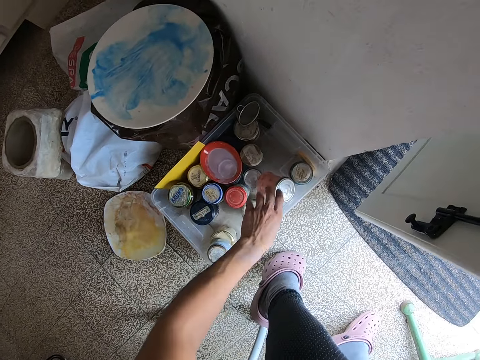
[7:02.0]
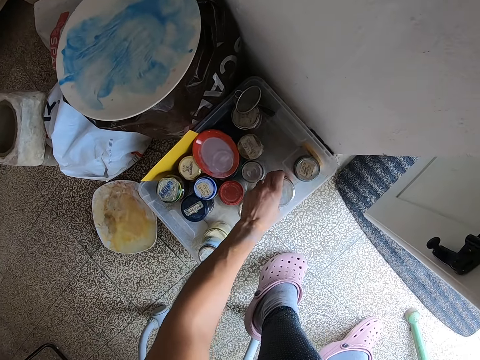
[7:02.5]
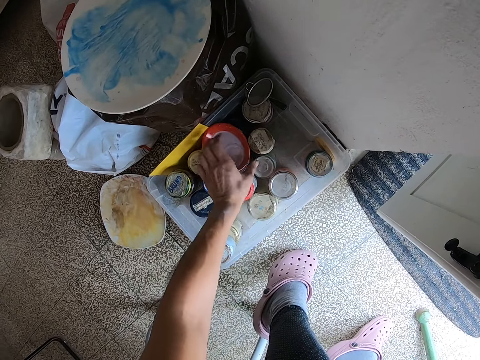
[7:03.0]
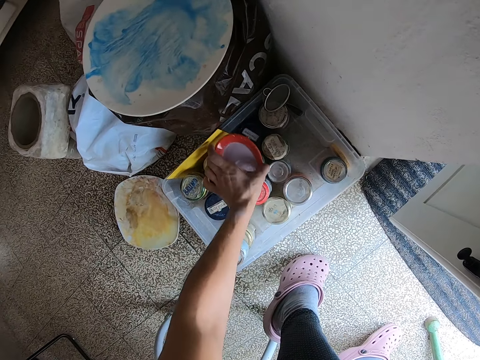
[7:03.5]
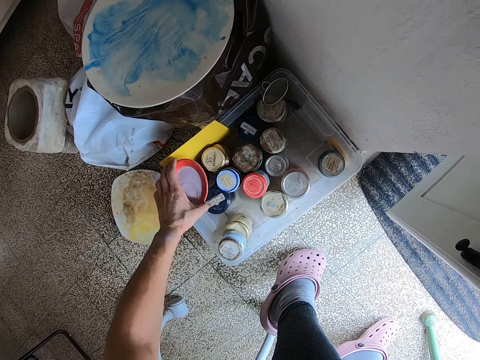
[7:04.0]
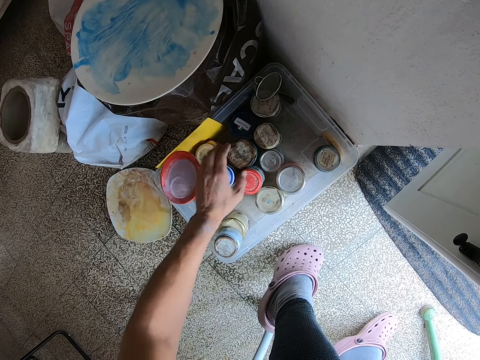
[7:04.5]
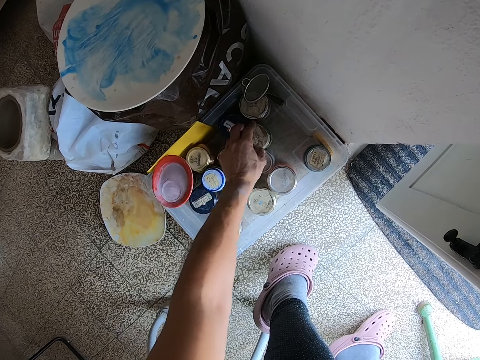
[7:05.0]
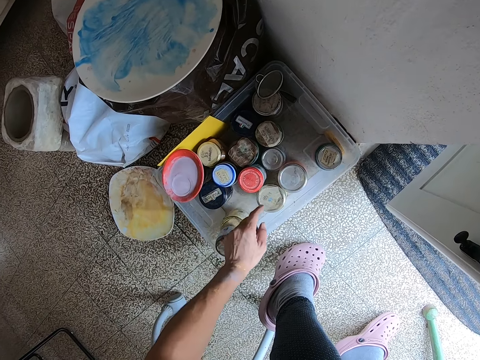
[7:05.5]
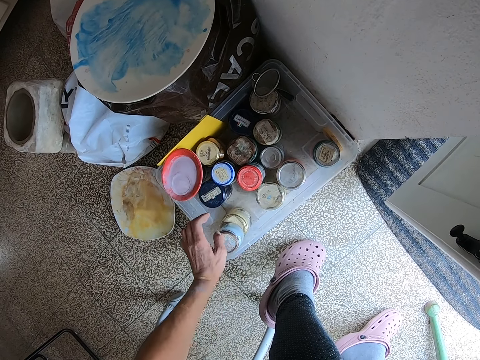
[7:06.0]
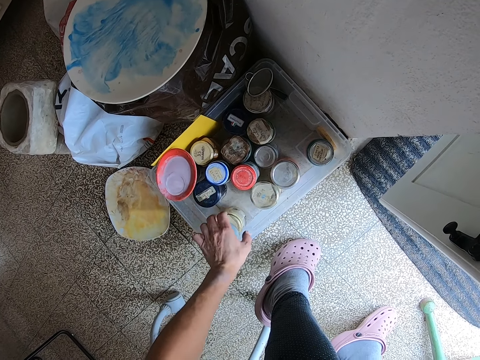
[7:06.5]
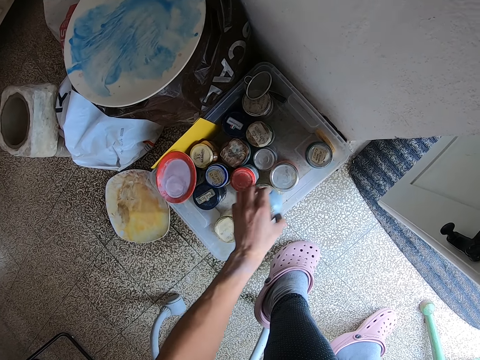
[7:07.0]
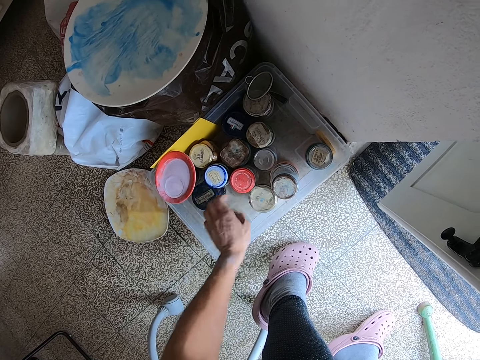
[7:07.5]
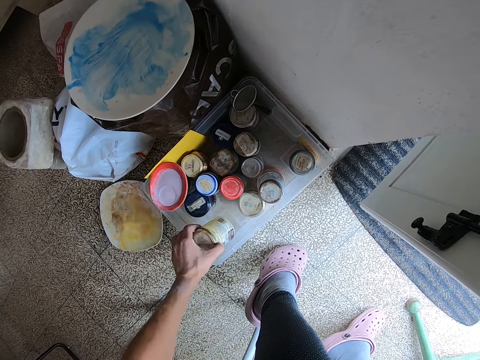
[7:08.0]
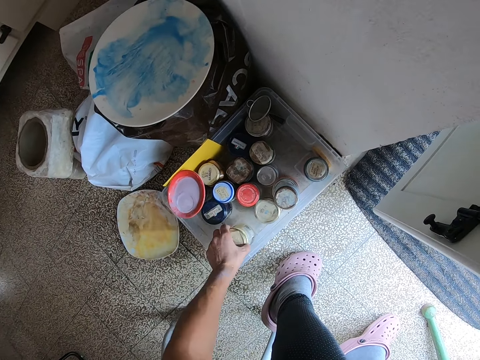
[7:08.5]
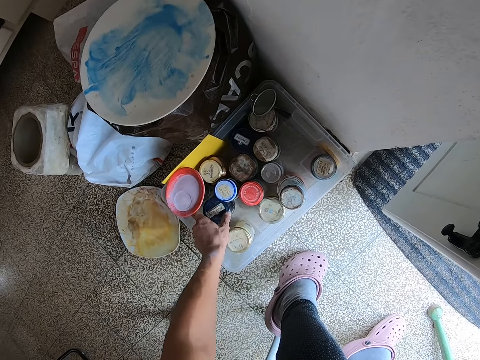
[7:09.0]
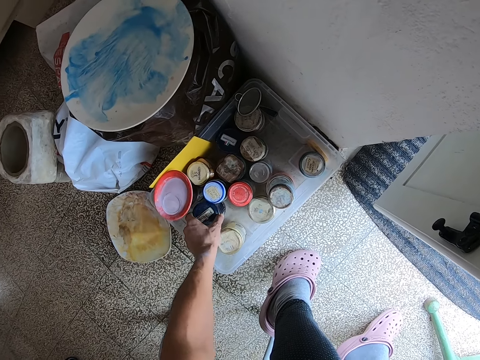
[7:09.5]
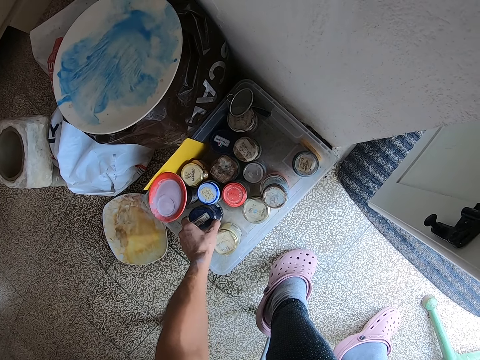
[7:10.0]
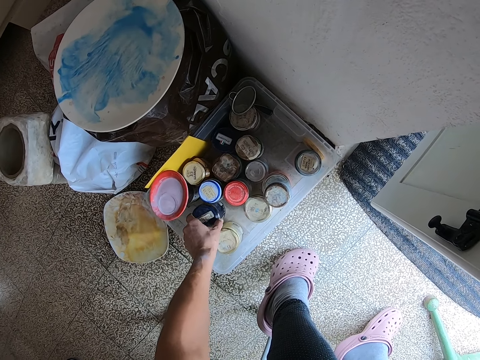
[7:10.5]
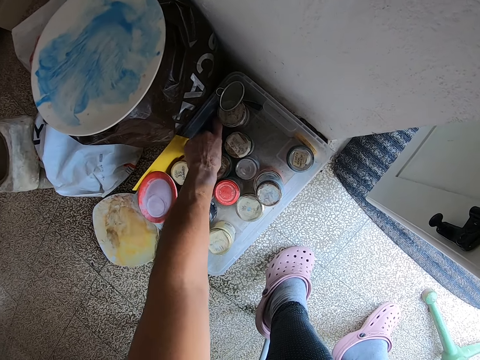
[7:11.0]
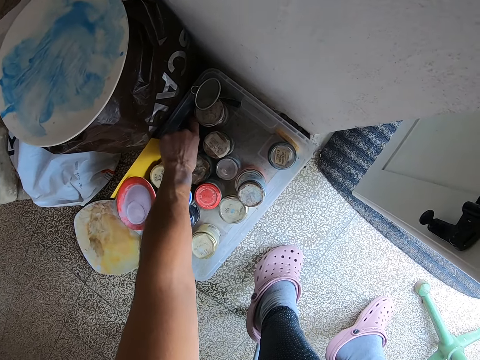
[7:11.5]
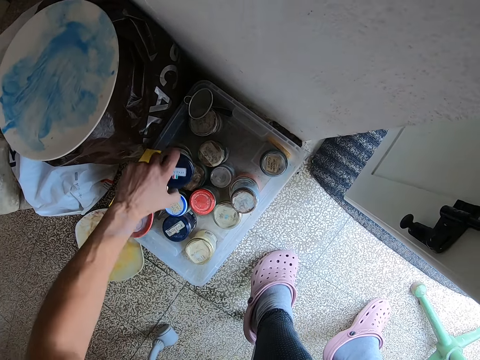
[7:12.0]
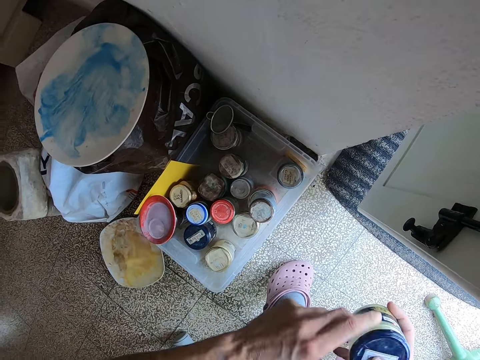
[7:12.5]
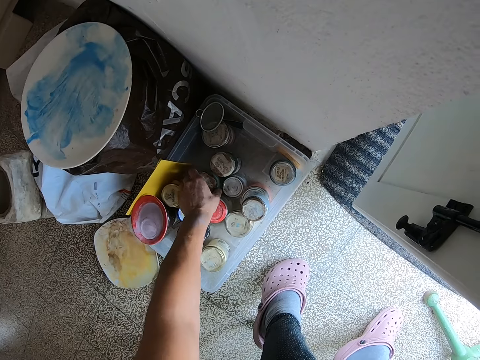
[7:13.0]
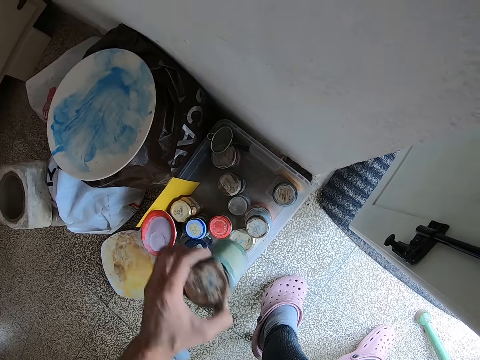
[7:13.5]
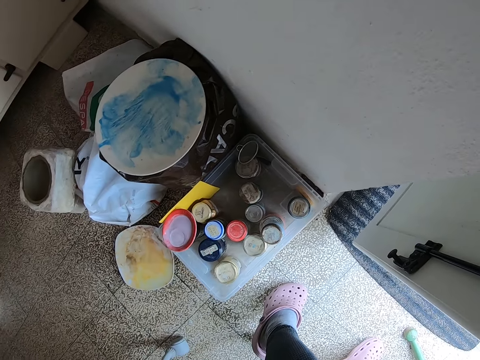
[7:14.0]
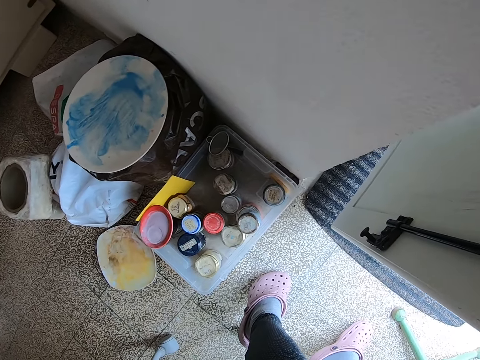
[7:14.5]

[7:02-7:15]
The camera wearer adjusts a paint bottle with his left hand. He touches the paint tin. He adjusts the position of a paint plate with his left hand. He touches the paint tins. He adjusts the position of the paint bottles with his left hand. He picks up the paint tin, drops the tin, and touches the tins. He takes a paint bottle from a tray with his left hand. He transfers the paint bottle from his left hand to his right hand. He takes a paint bottle from the tray with his left hand.

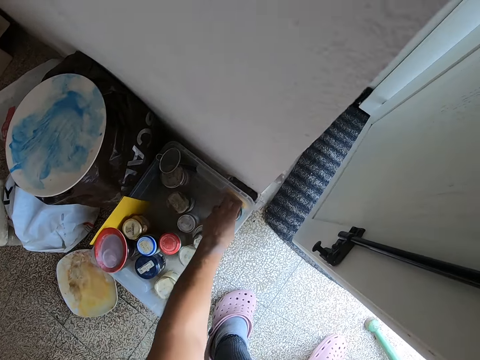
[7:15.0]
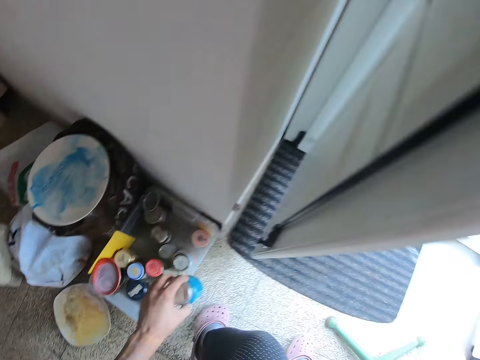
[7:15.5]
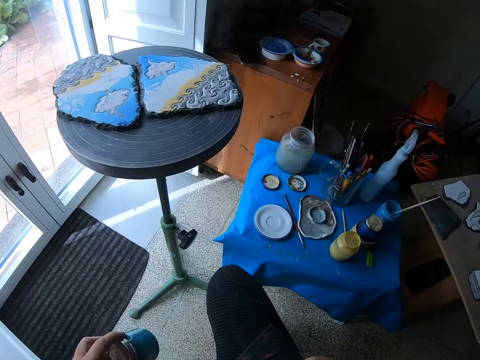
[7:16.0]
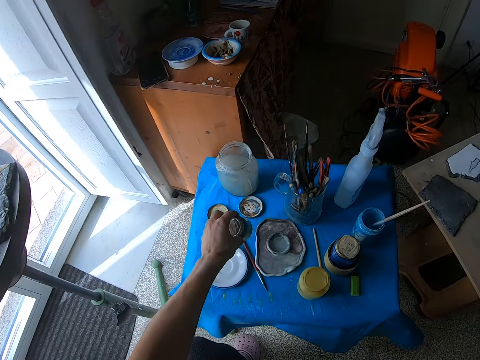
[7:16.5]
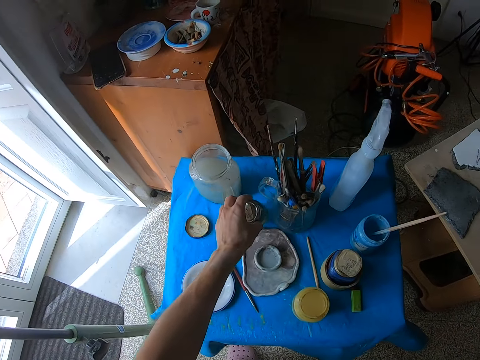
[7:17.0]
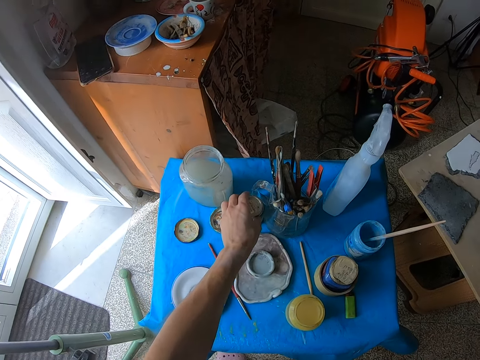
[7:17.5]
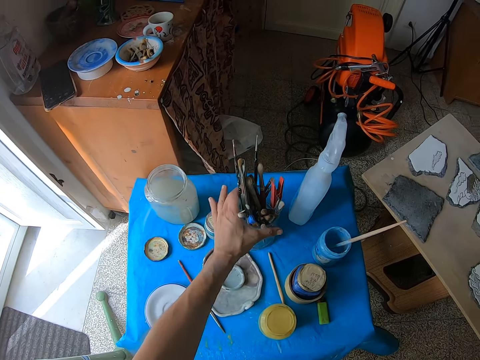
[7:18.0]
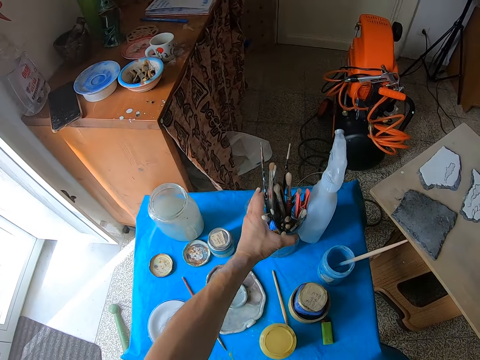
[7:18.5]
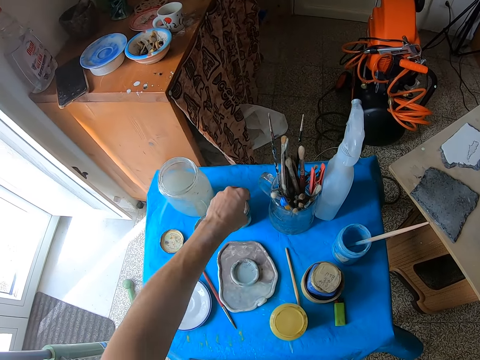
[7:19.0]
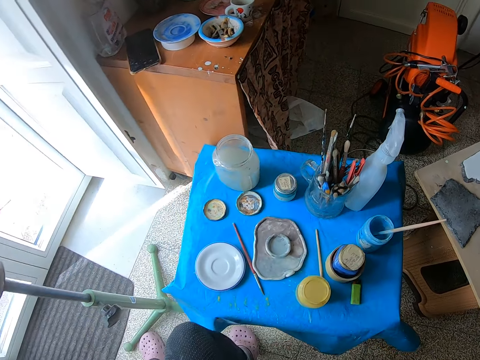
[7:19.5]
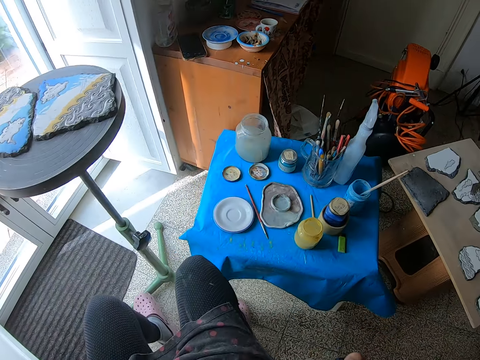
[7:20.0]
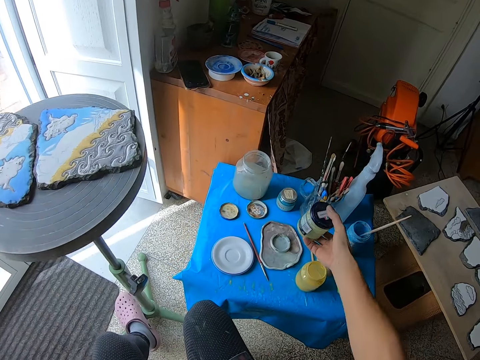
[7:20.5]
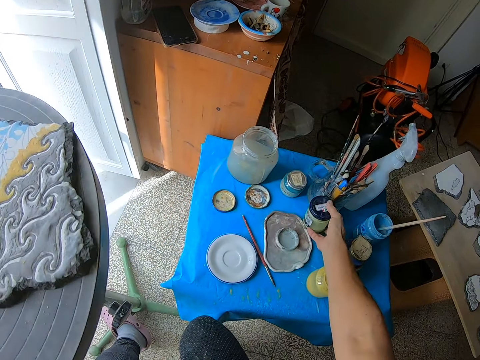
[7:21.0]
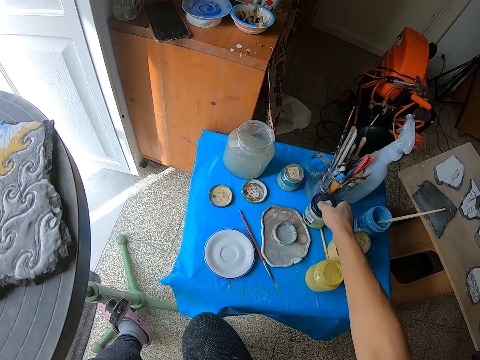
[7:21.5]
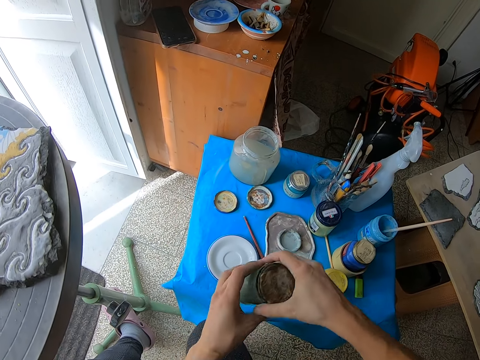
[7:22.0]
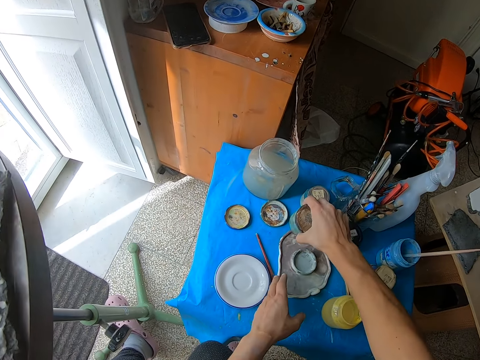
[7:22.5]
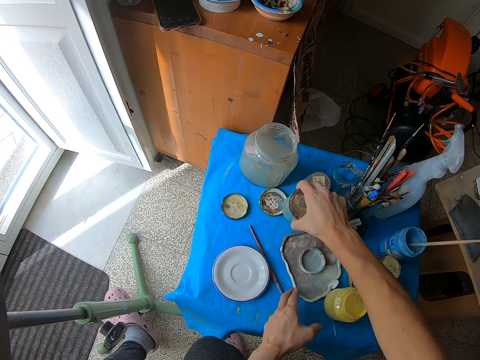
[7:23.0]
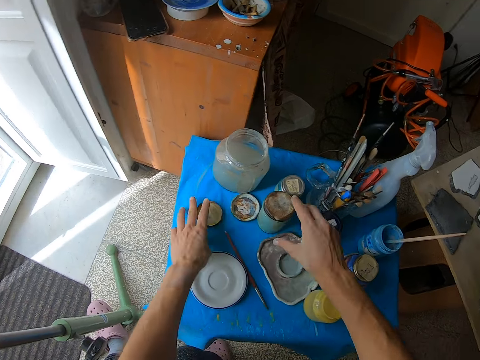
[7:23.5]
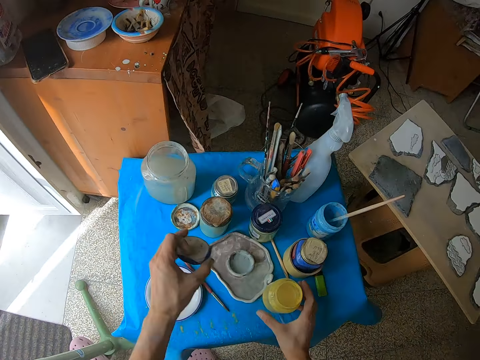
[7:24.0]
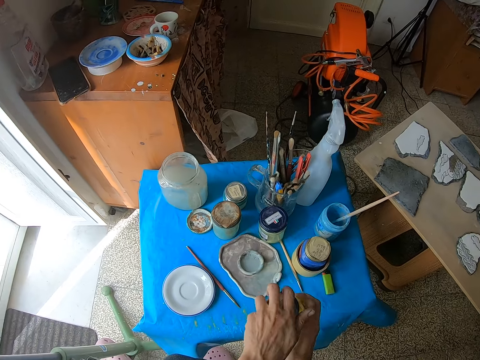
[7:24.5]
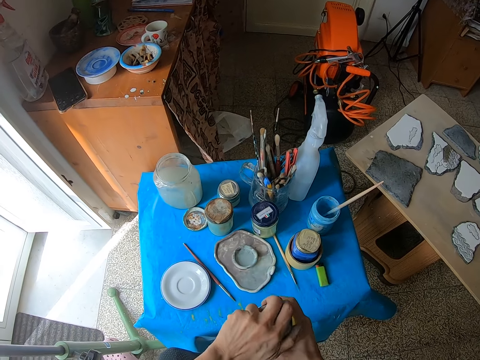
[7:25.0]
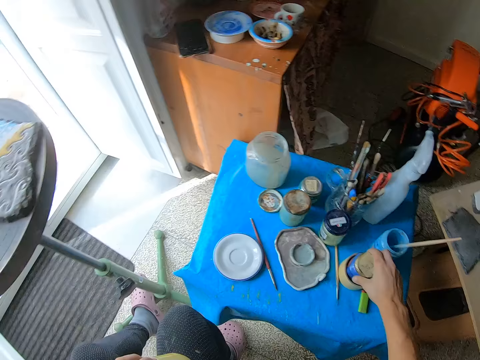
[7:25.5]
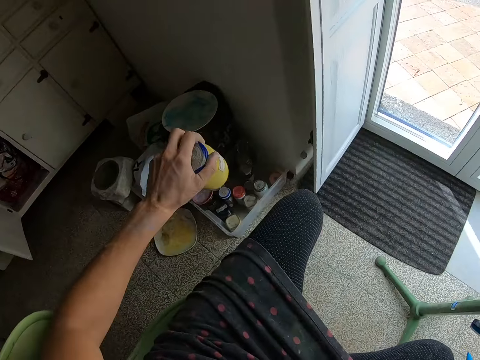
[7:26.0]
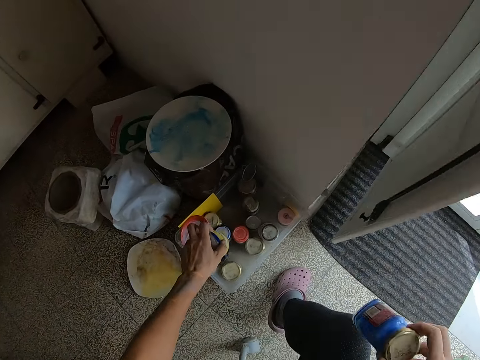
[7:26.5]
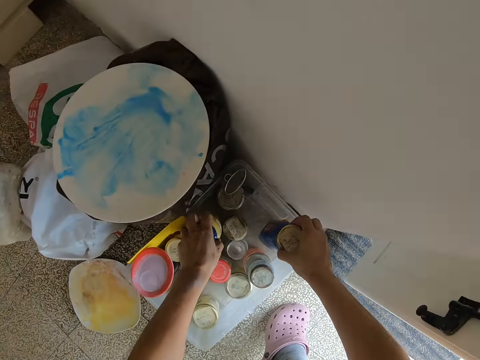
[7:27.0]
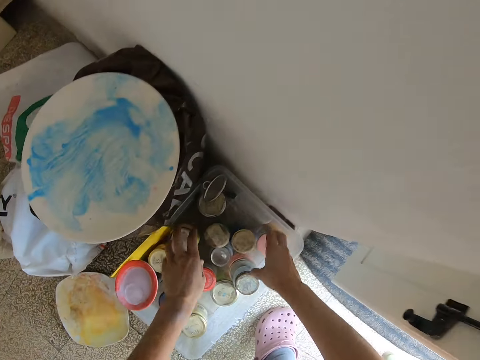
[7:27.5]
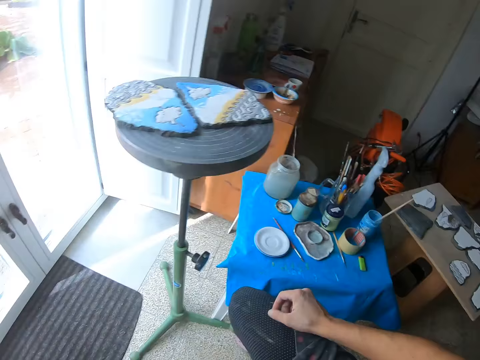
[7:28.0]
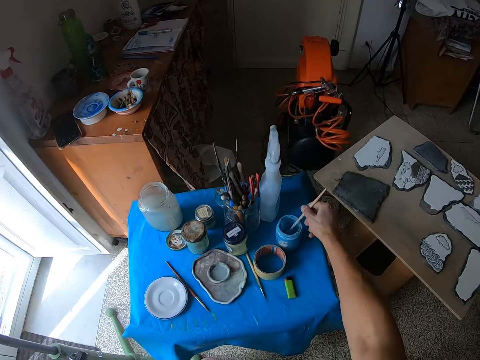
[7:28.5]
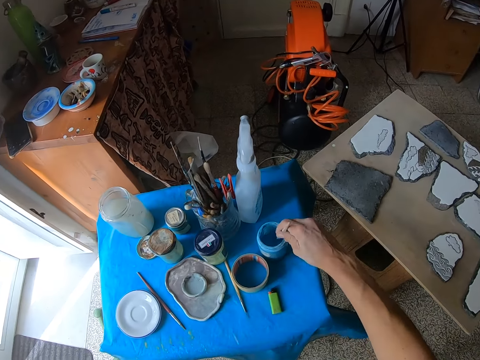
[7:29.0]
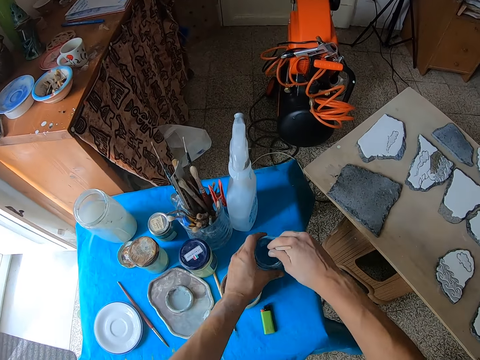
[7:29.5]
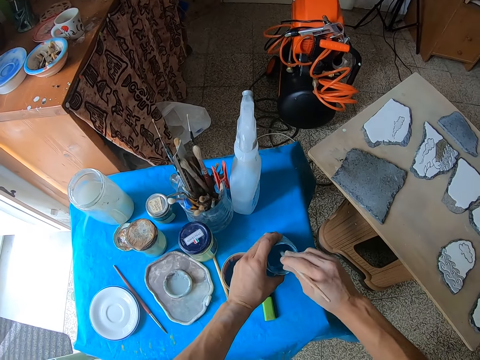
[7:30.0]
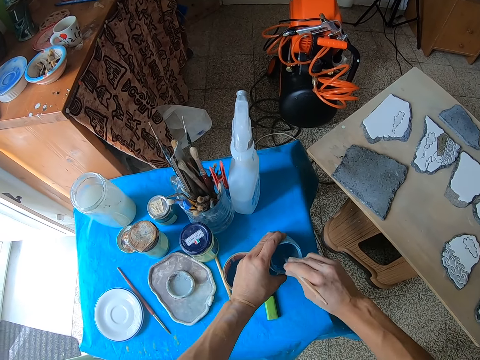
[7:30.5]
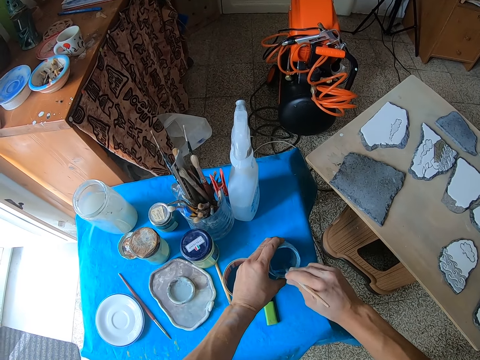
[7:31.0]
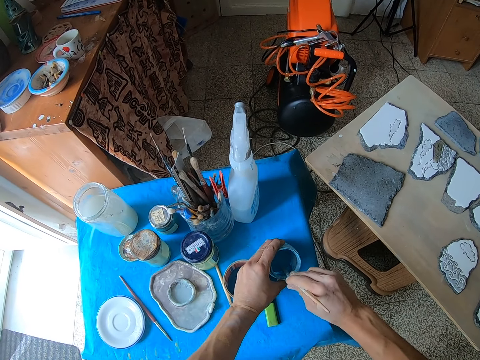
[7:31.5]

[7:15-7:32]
The camera wearer drops the paint bottle or tin on the table with his left hand. He adjusts the position of the bottles on the table with his left hand. He moves the paint brushes on the table. He drops the paint bottle on the table with his right hand. He passes the tin to the right hand. He drops the paint bottle on the table with his right hand. He takes a paint bottle cover from the table with his left hand. He takes the paint bottle from the table with his right hand. He covers the paint bottle with both hands. He takes a paint bottle from the table with his right hand. He drops paint bottles on the tray with both hands. He rubs the paint in the tin with a brush. He holds a paint brush with his right hand. He holds a paint bottle with his left hand.
